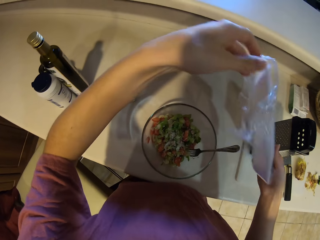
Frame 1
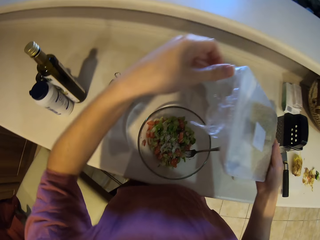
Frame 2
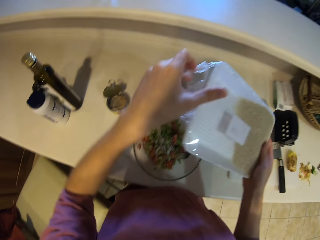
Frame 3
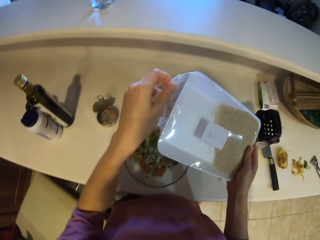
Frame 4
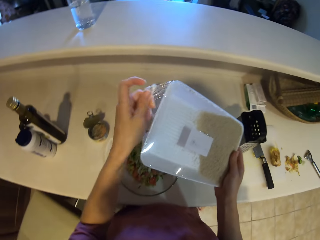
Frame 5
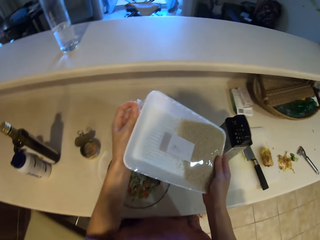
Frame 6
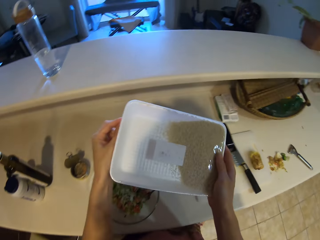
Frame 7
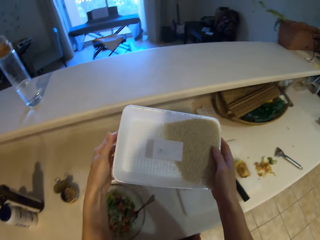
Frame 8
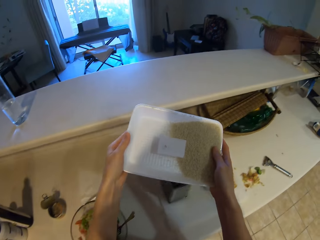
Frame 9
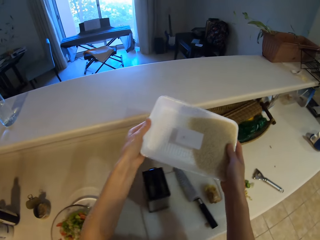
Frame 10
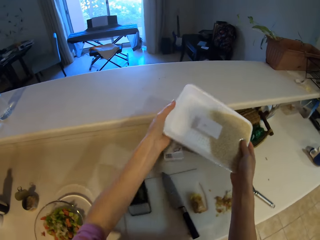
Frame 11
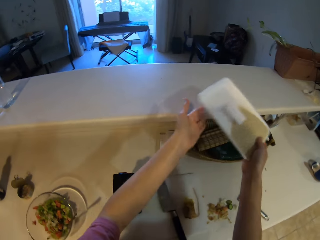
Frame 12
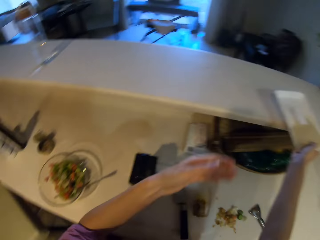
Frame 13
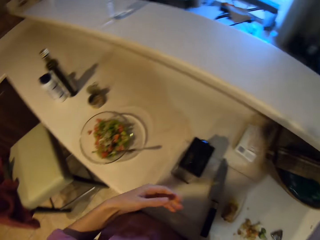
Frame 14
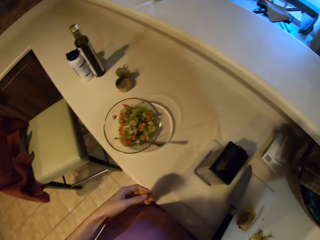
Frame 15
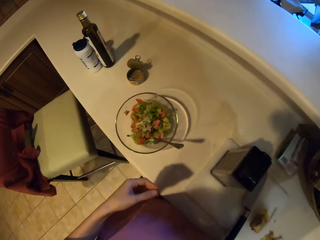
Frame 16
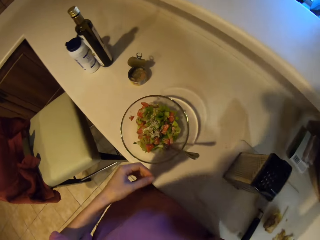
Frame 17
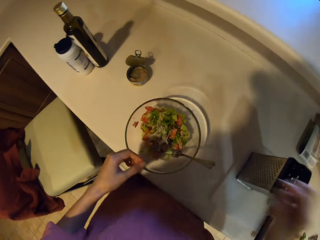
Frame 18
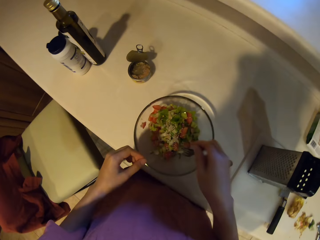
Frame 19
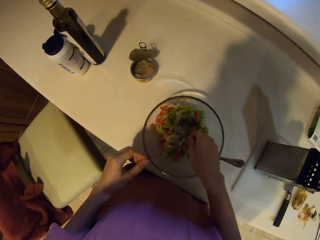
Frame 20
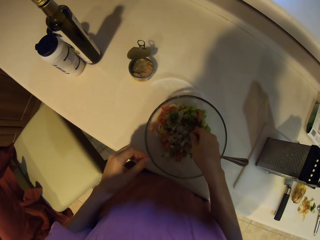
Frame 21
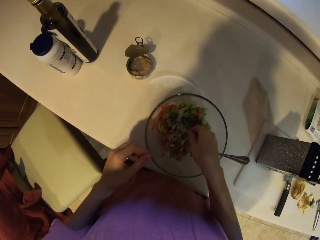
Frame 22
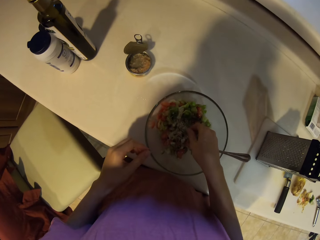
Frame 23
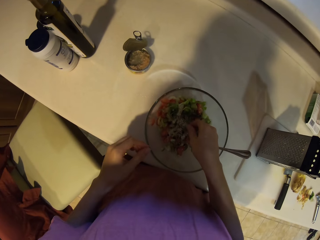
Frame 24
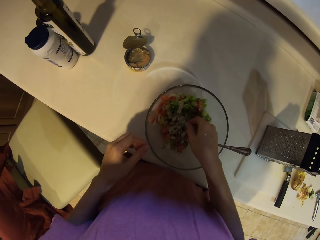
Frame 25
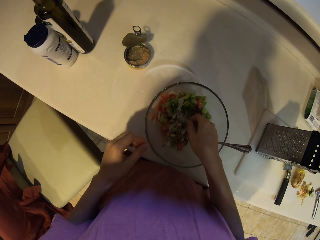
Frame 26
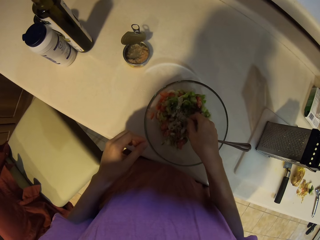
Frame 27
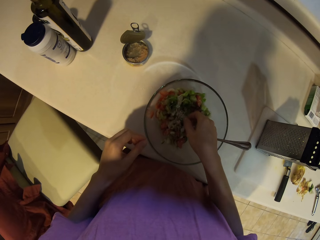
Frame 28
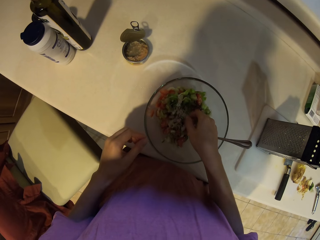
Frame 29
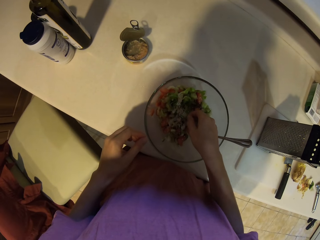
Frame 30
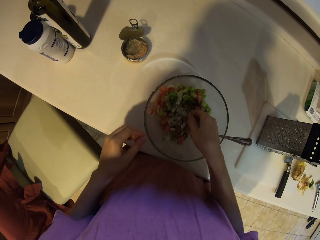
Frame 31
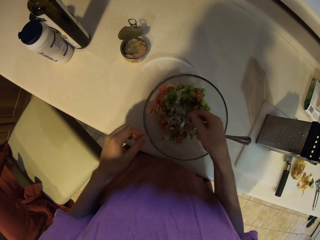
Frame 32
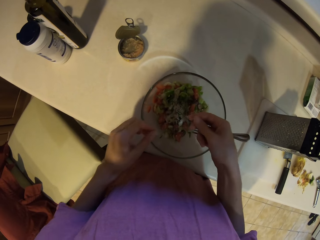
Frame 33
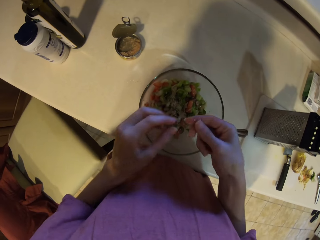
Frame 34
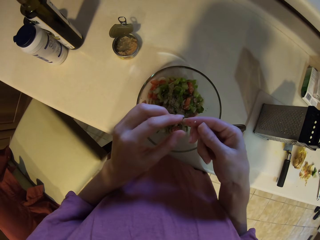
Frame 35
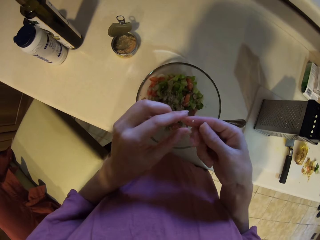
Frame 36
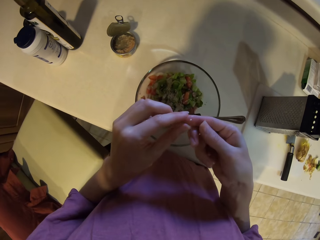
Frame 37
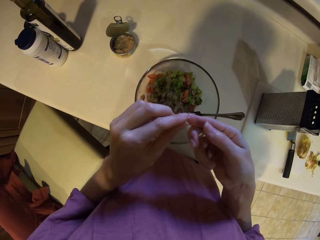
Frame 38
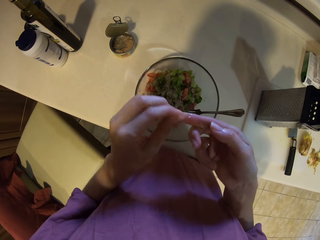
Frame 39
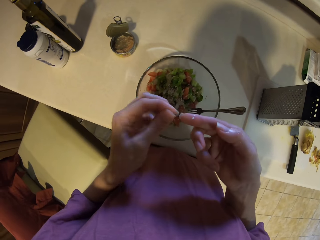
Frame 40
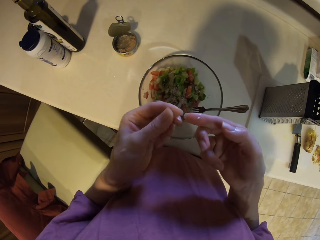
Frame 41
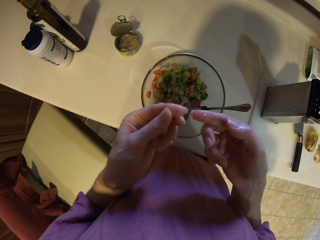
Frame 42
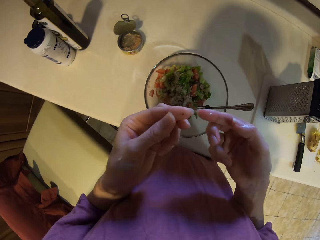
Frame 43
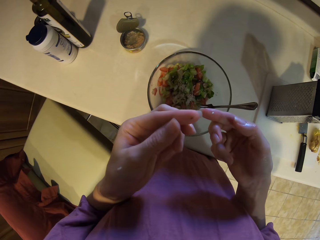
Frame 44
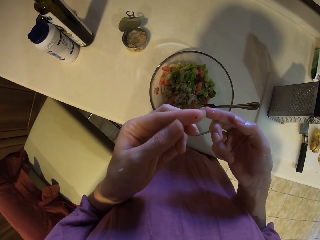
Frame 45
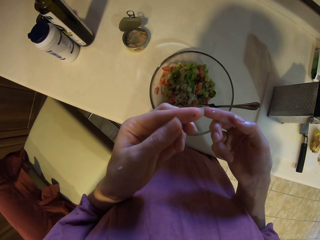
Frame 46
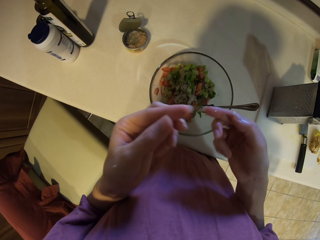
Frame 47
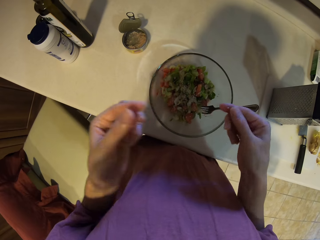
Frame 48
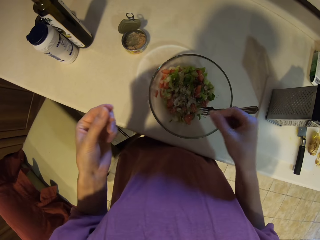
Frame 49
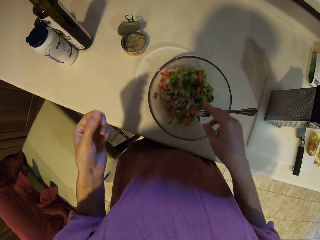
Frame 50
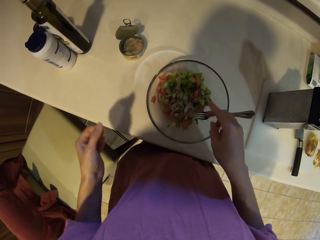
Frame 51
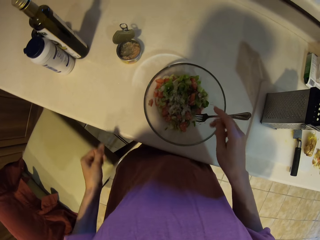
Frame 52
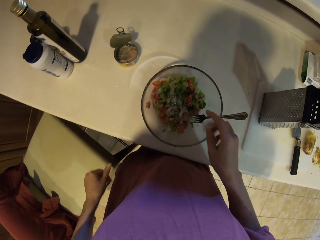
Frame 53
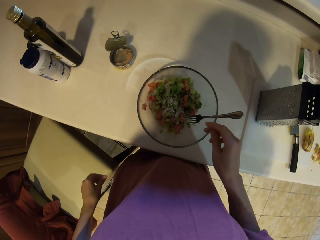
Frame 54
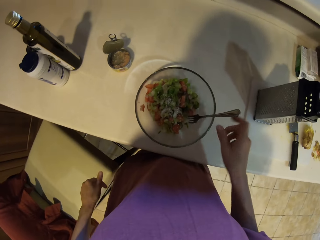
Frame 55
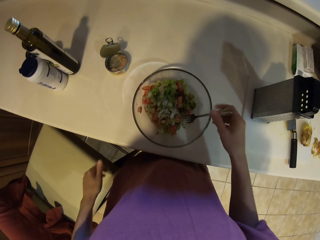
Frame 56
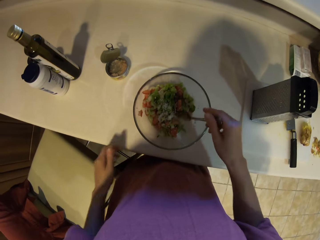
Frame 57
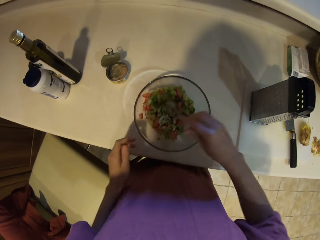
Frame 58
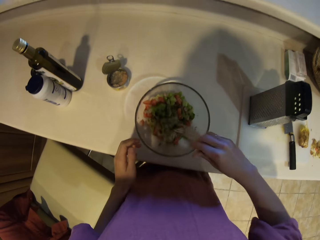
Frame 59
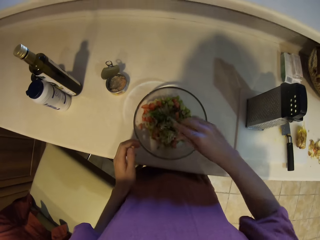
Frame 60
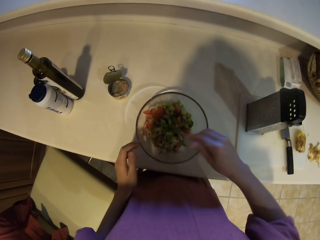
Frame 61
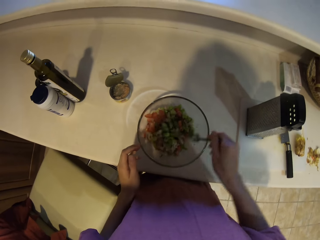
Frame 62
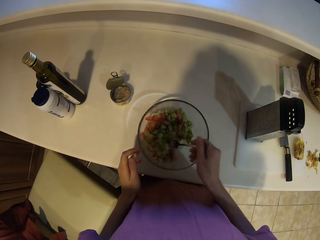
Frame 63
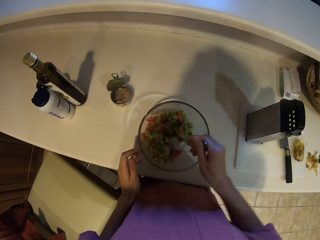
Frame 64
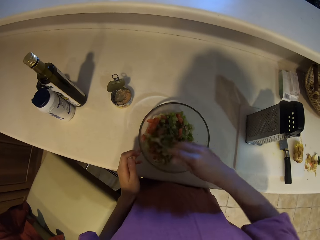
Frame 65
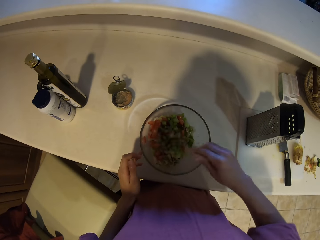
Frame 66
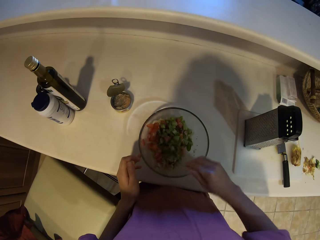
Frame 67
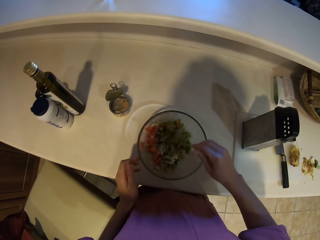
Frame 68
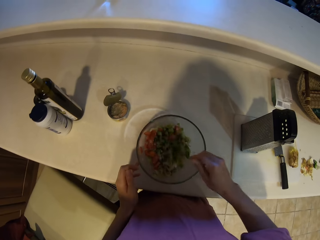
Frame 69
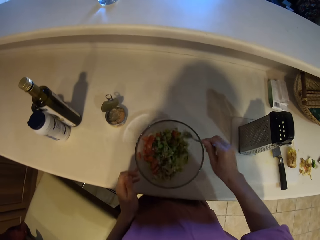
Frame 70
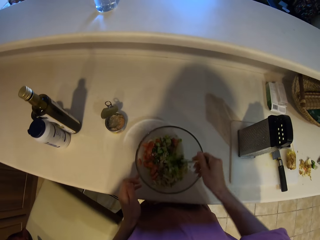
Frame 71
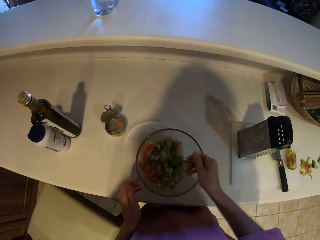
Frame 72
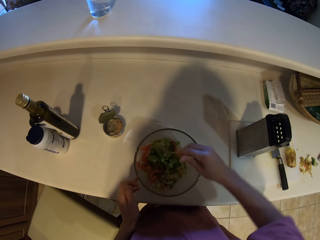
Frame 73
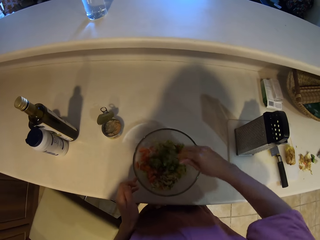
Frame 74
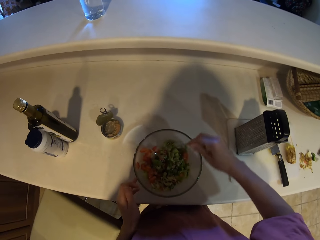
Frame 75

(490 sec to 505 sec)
The camera wearer shakes the package of cereals. They cover the package. They put the package of cereals down on the slab. They walk in the room. They remove a cereal or seed from the bowl with their hand. They drop the cereal down in the bowl. They remove a particle from the seed. They pick up a fork or spoon. They hold the spoon. They stir the food.

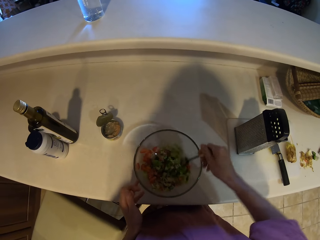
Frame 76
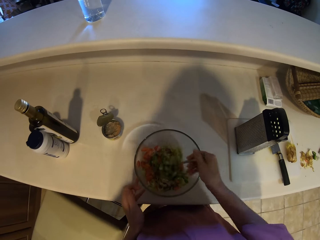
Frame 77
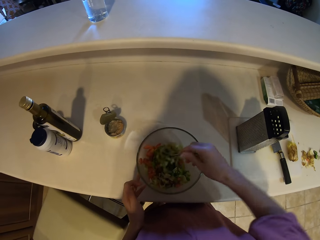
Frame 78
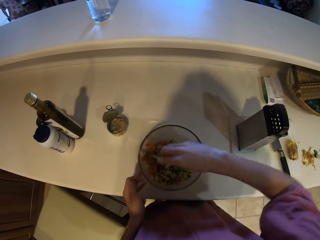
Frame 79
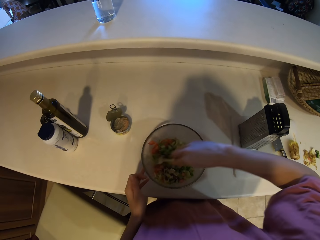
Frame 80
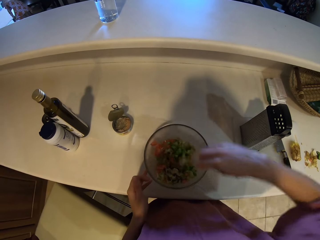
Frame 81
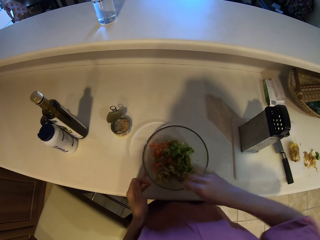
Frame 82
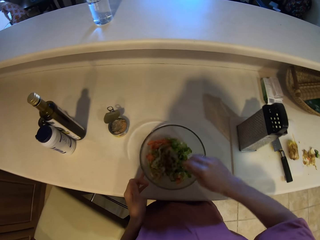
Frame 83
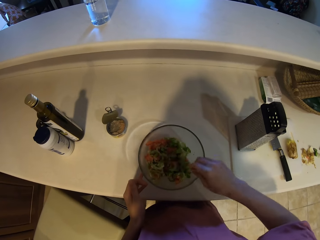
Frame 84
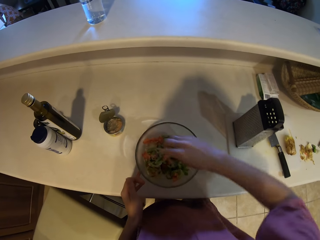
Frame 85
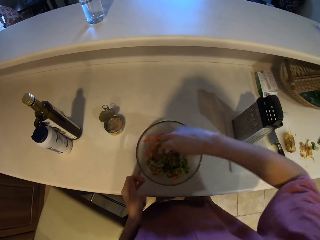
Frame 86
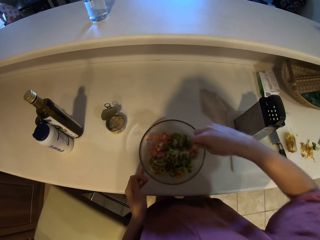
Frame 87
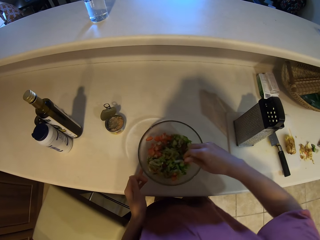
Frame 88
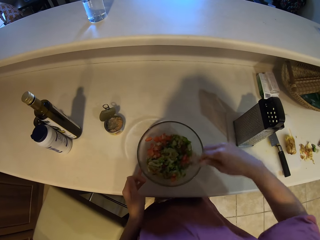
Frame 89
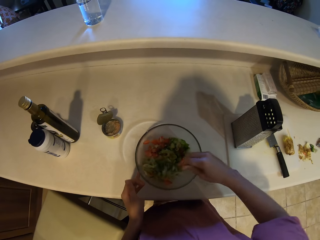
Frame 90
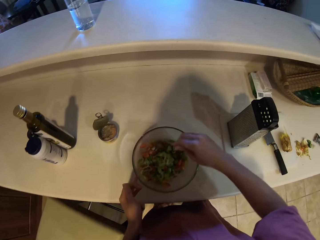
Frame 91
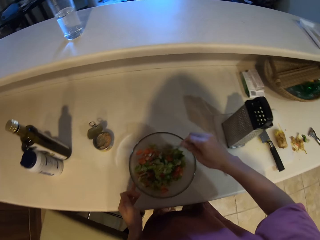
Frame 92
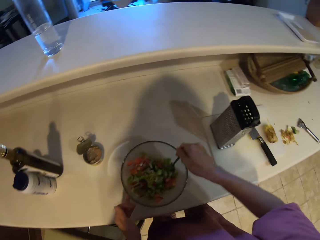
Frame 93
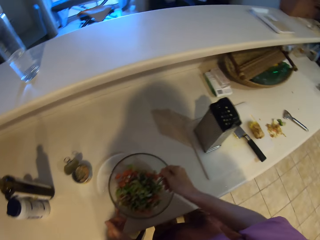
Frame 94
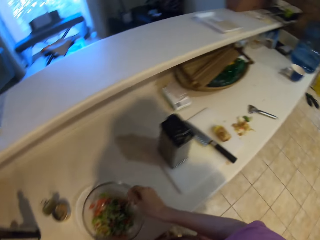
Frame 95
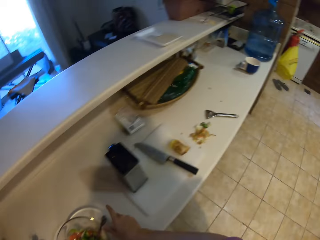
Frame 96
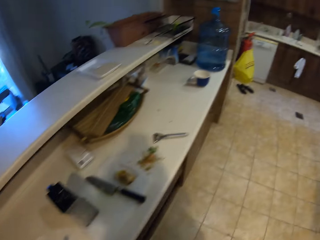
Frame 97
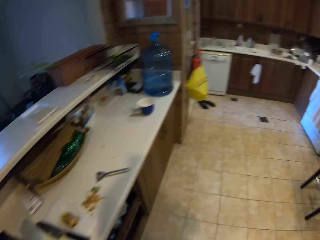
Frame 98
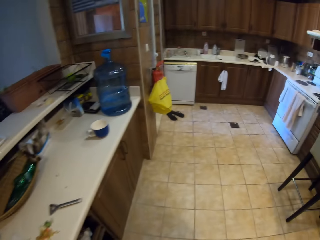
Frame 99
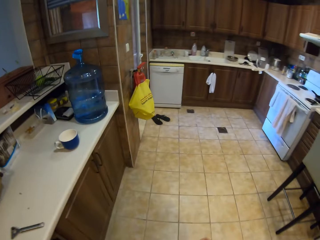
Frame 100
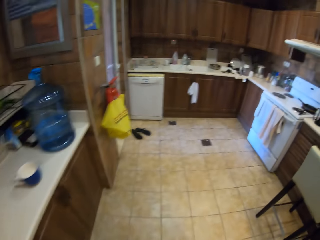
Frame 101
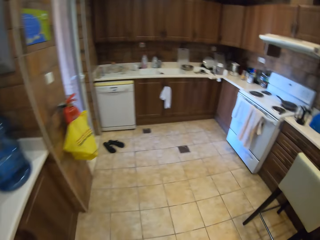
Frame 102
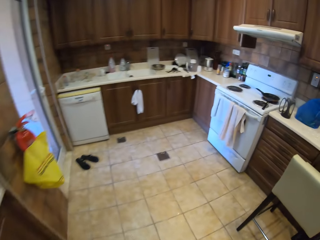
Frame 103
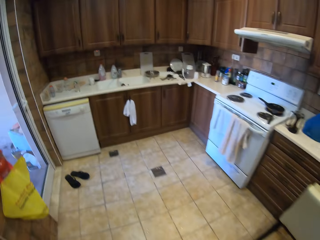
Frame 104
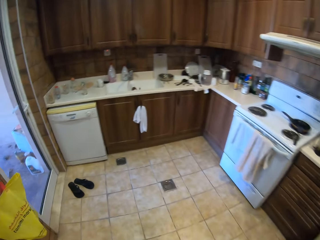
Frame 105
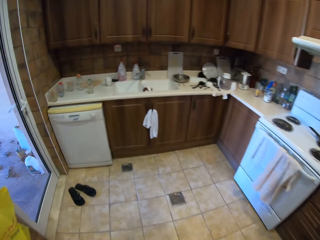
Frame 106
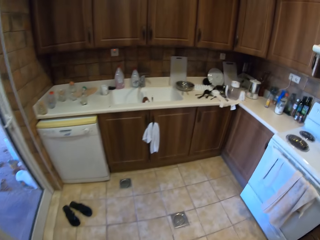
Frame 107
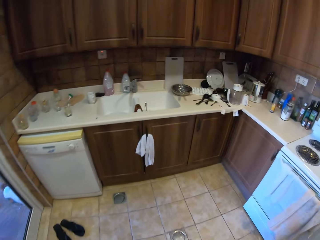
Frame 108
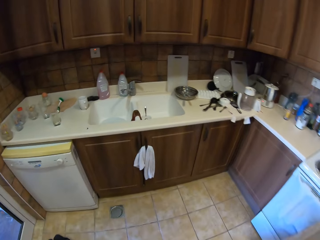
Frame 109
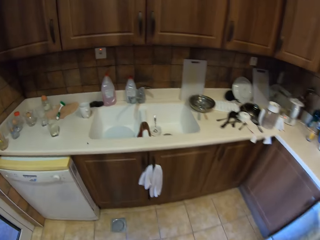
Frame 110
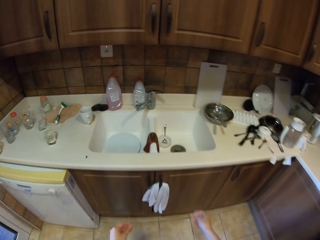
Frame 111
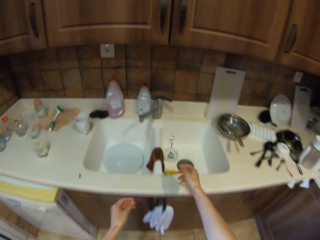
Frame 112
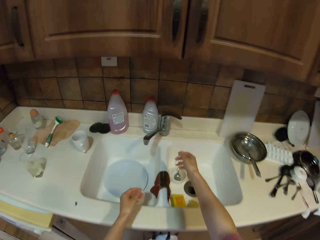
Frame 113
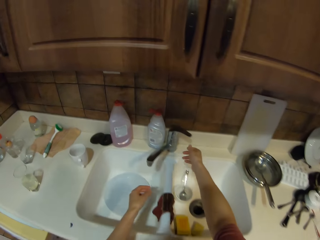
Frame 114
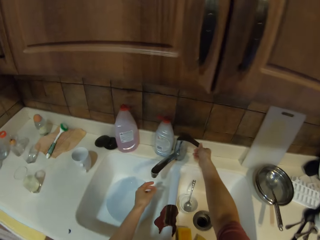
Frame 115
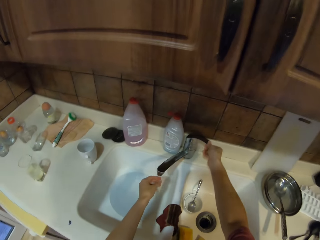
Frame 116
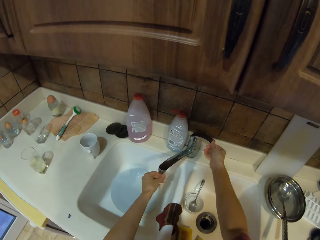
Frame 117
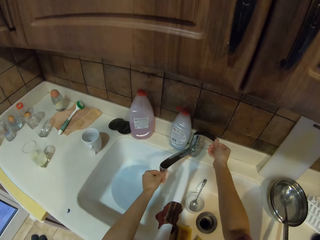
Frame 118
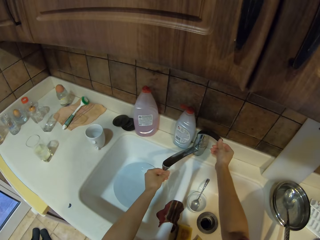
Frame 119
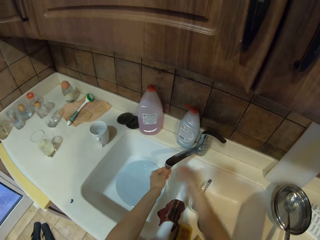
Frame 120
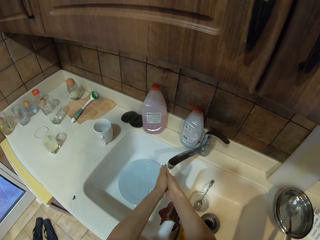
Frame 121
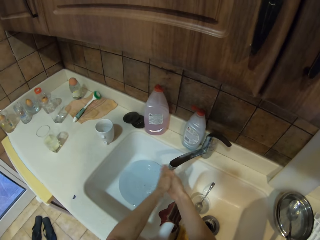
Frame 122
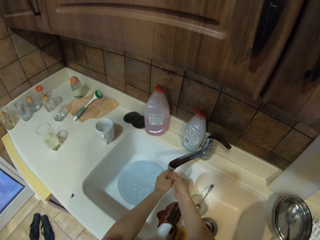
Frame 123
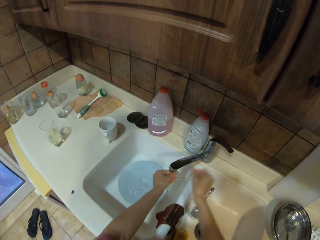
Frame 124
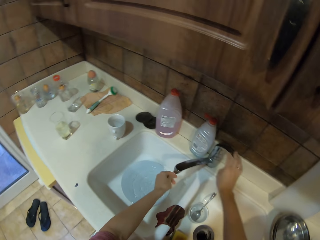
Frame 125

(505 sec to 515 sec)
The camera wearer walks to the sink. They open the water tap. They wash hands.
